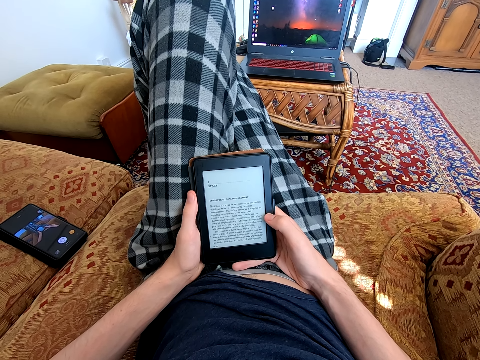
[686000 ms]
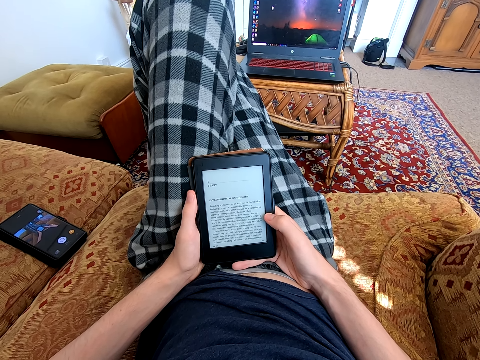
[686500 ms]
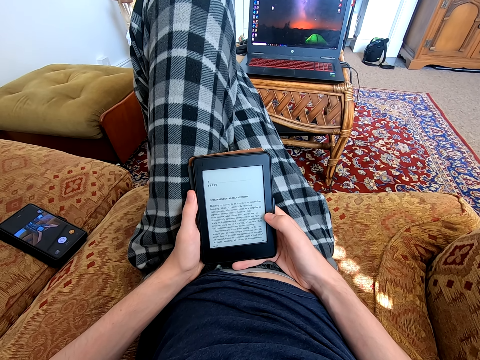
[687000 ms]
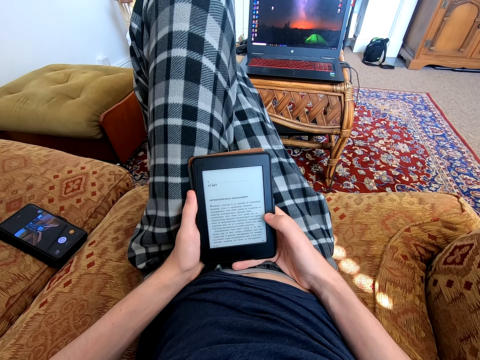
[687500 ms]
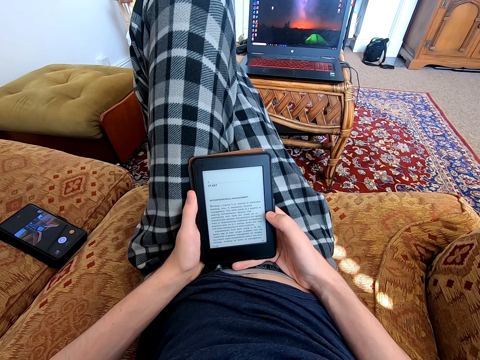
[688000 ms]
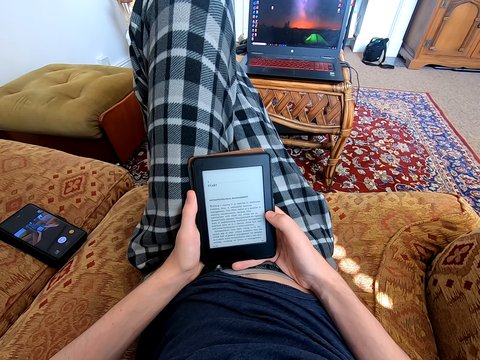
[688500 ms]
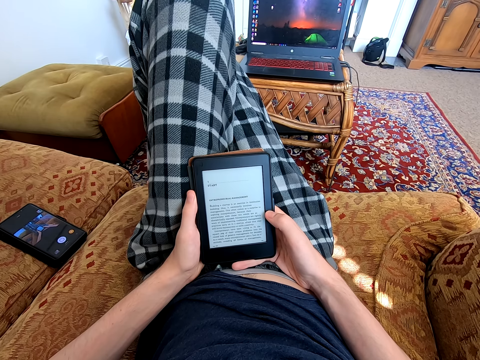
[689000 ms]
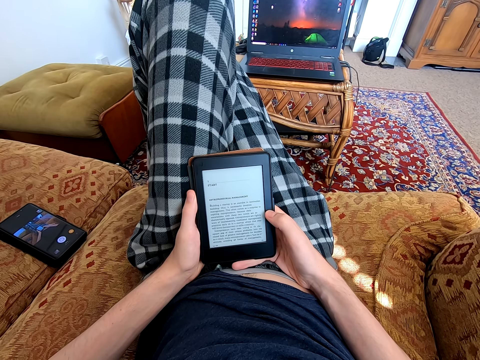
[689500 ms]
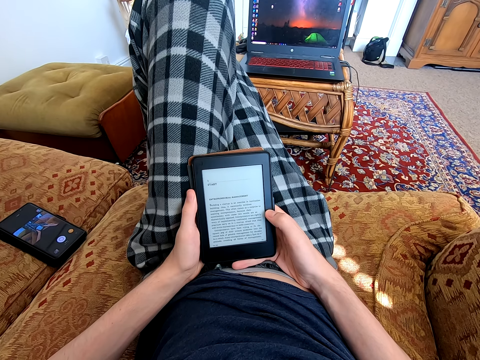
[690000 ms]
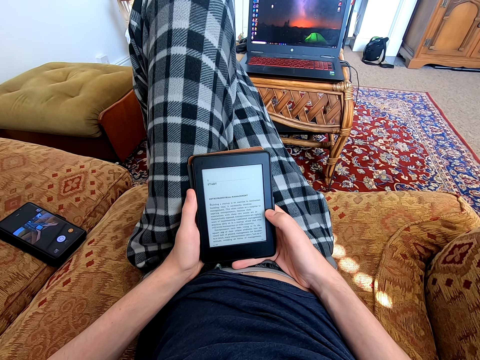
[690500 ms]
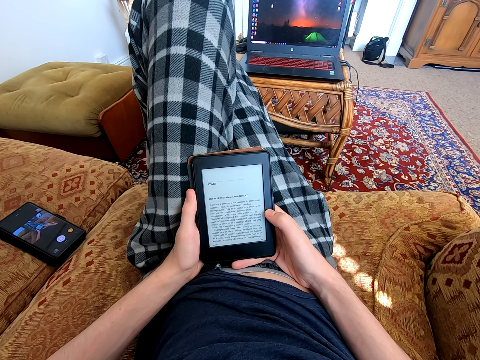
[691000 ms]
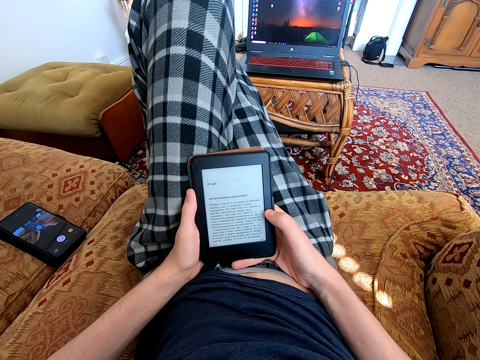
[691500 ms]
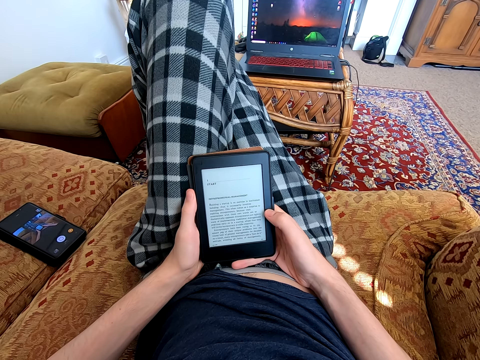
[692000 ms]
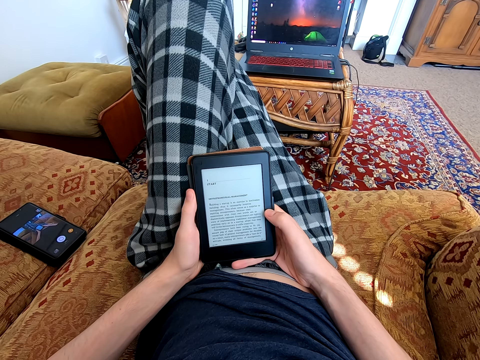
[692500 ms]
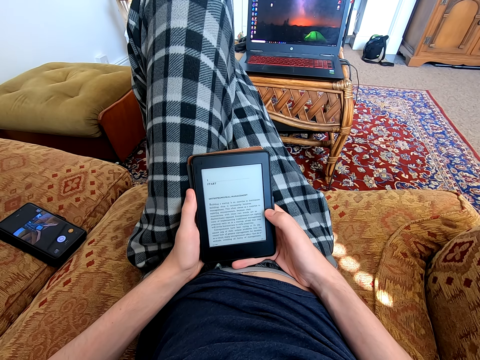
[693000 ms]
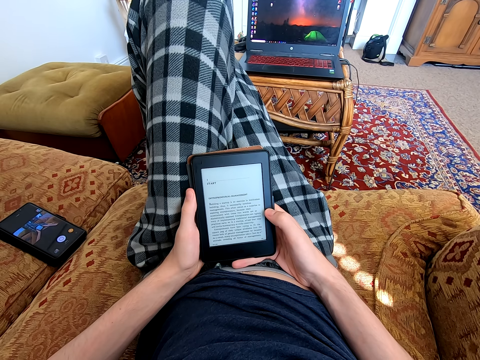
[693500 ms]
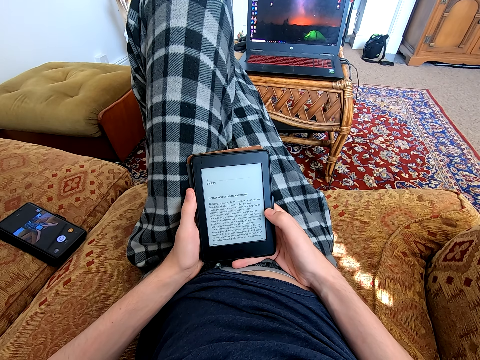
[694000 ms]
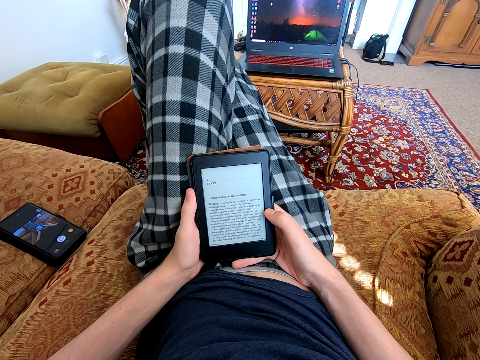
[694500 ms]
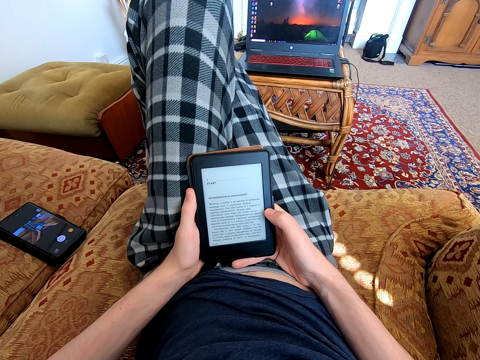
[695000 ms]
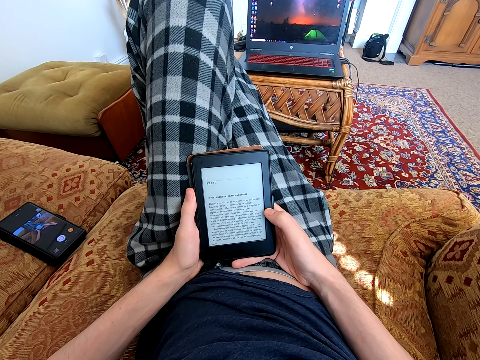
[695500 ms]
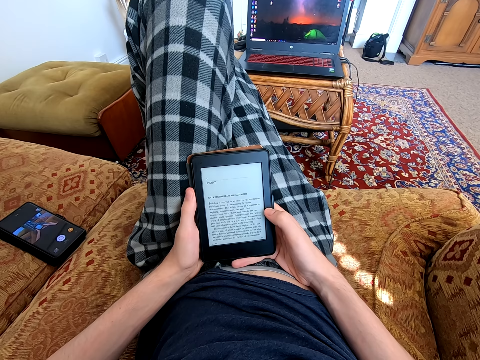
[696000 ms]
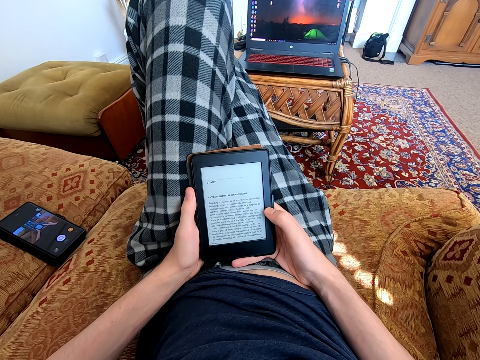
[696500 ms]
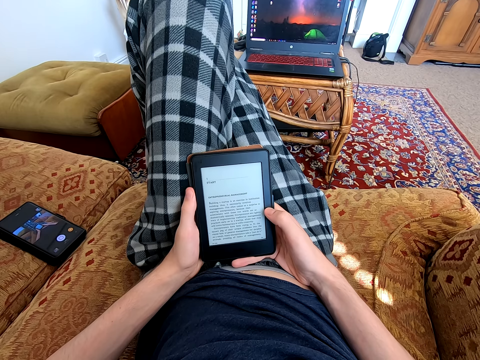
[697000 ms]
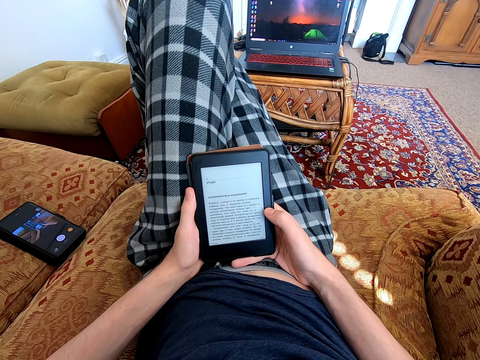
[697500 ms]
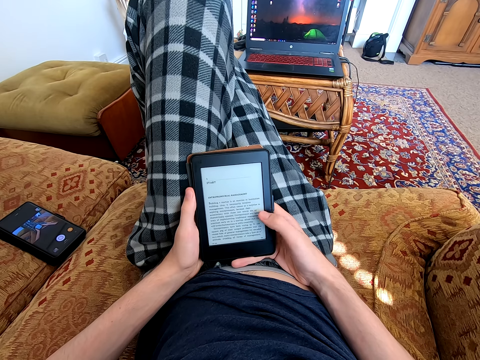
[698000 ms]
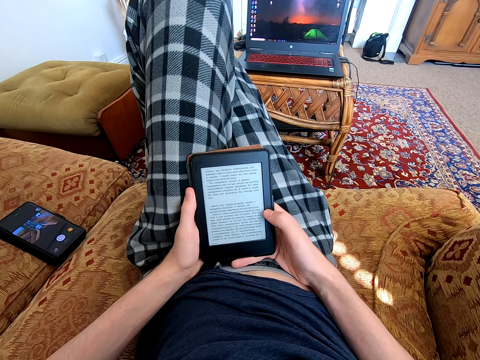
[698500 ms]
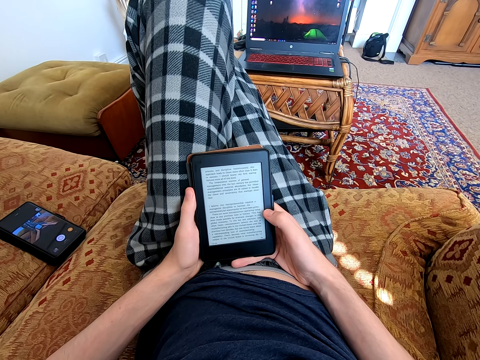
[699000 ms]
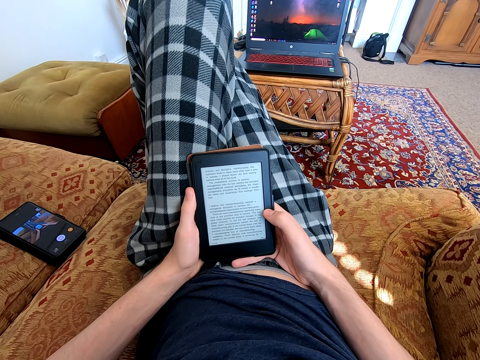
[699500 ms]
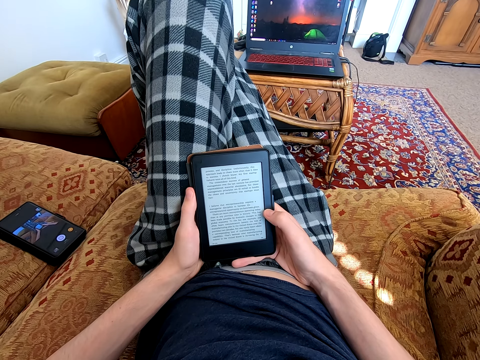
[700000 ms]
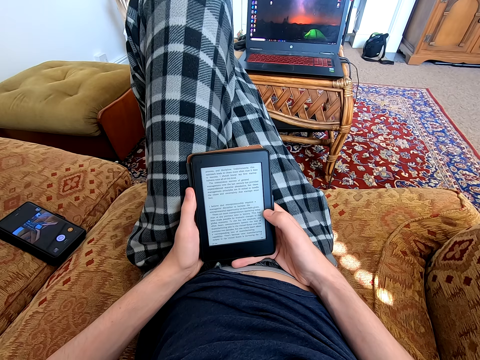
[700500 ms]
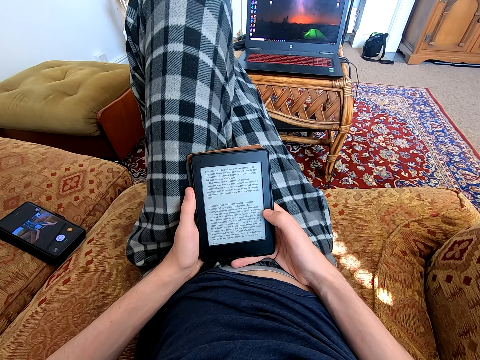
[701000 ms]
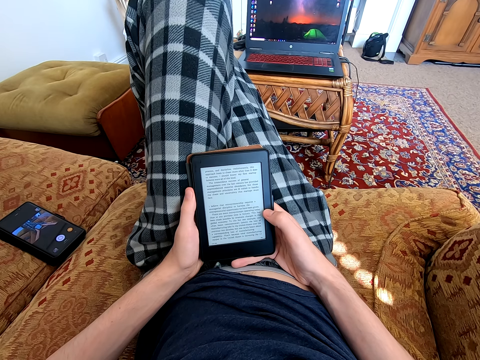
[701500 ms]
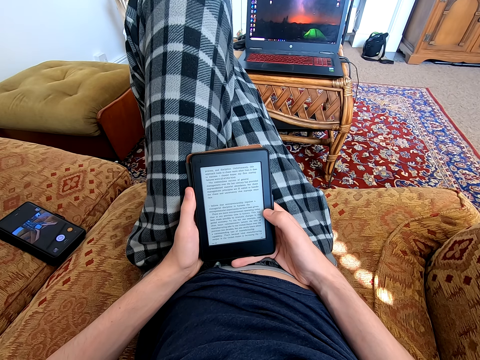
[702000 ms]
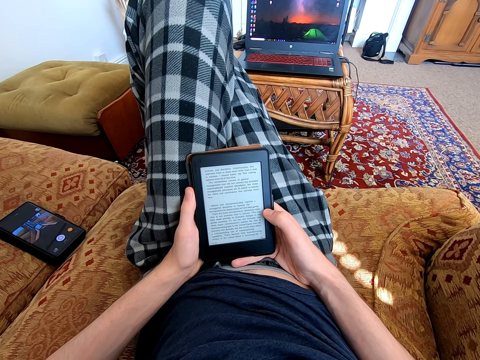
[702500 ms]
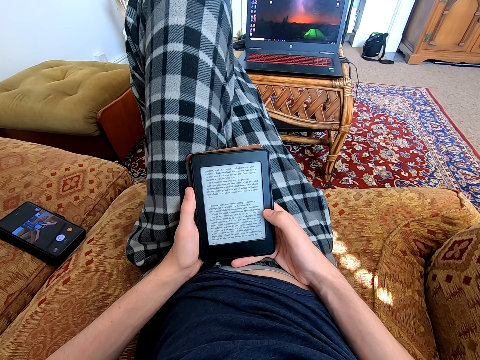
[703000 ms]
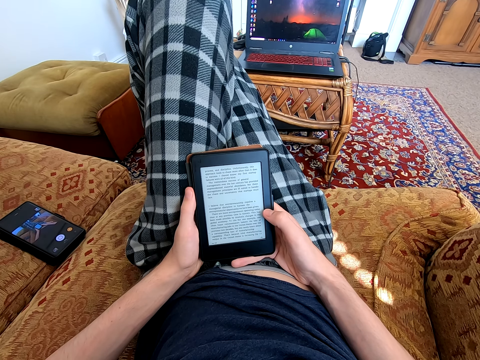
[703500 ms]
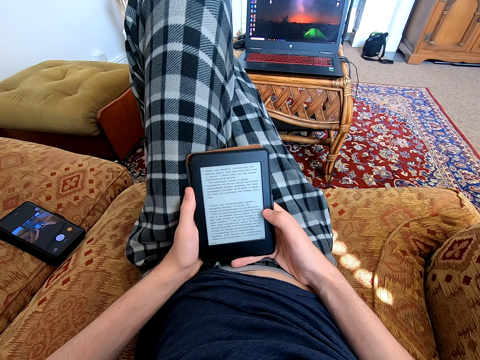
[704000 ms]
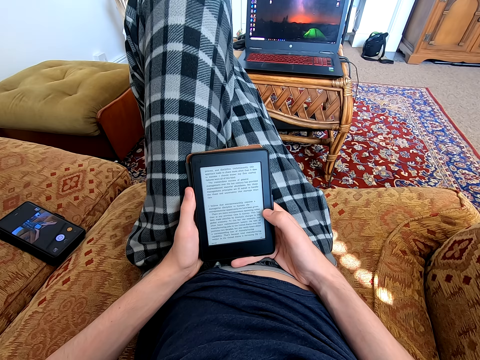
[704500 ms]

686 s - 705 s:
The camera wearer dials the tablet. They read on the tablet.

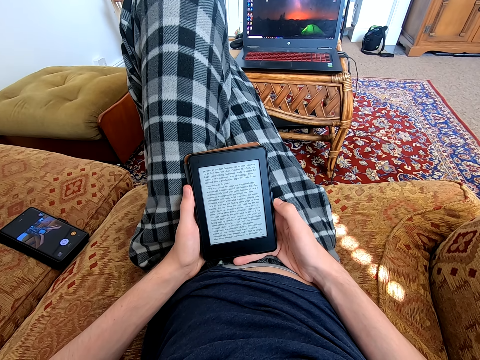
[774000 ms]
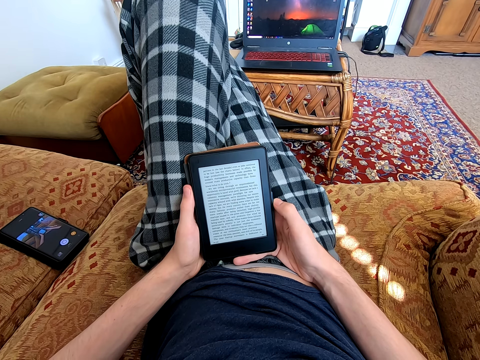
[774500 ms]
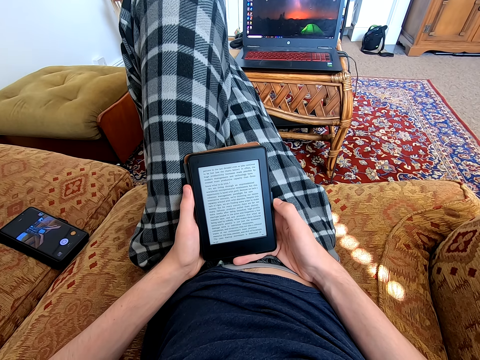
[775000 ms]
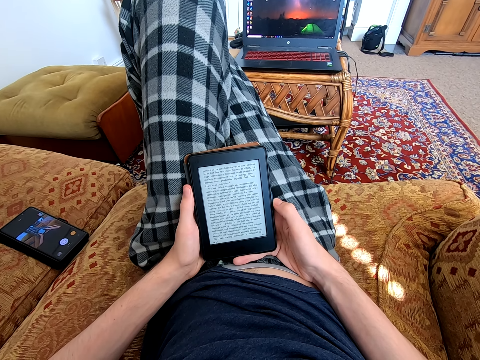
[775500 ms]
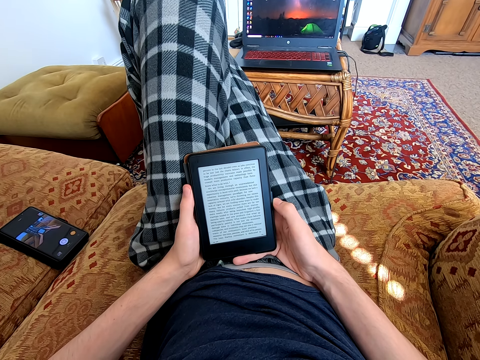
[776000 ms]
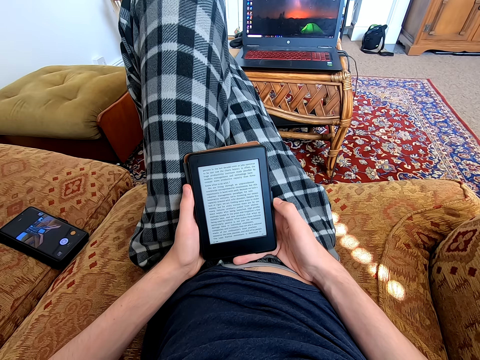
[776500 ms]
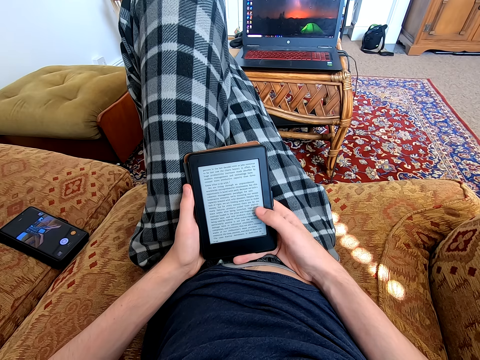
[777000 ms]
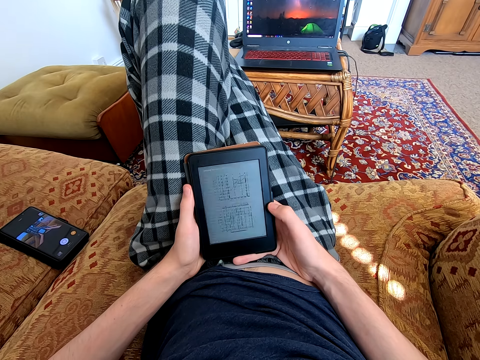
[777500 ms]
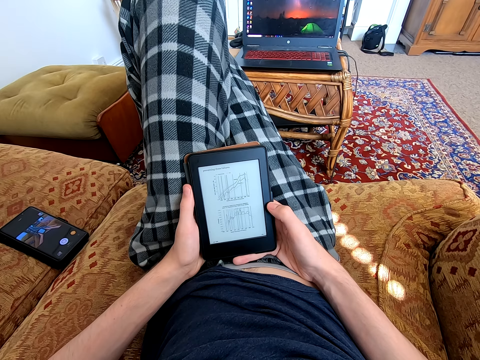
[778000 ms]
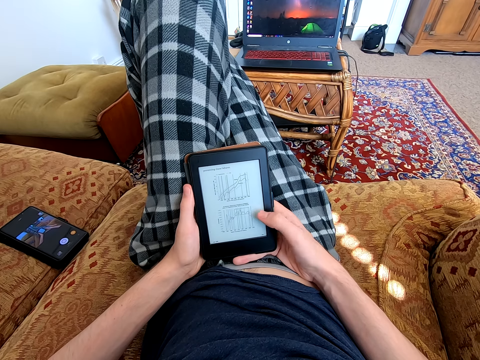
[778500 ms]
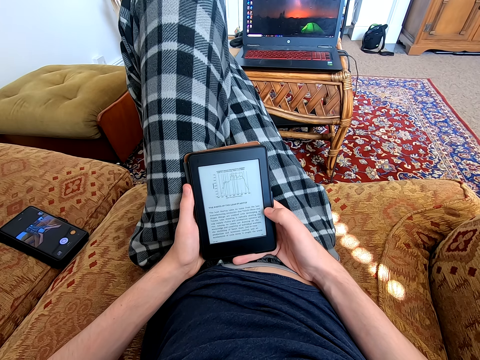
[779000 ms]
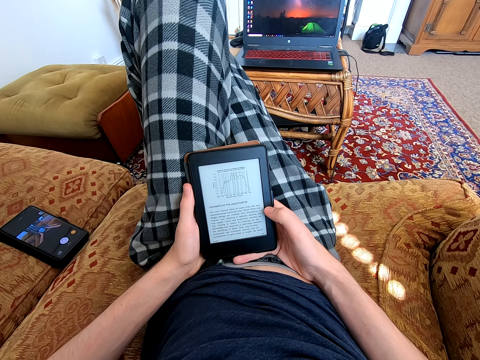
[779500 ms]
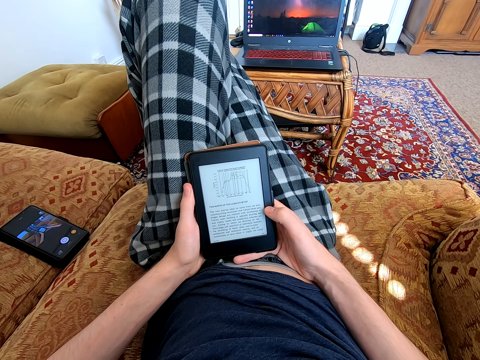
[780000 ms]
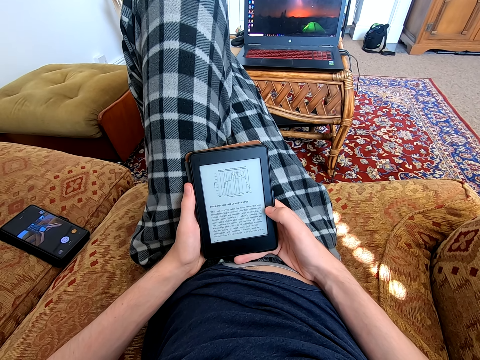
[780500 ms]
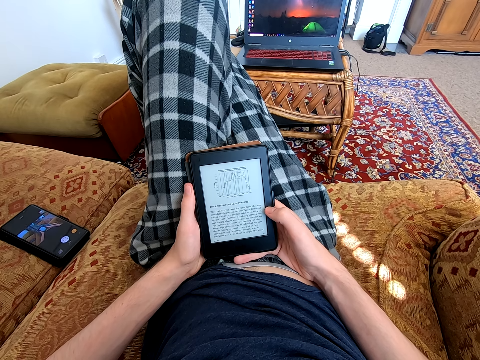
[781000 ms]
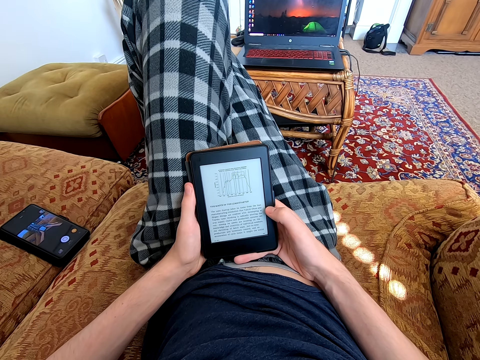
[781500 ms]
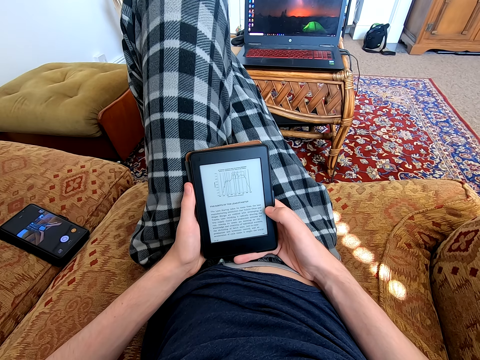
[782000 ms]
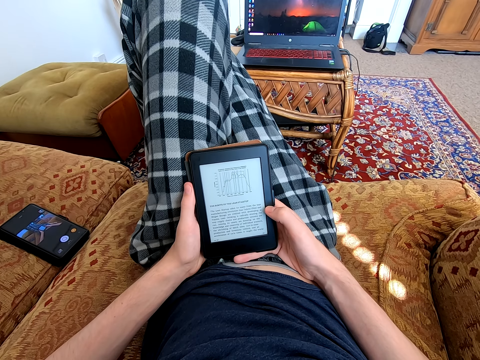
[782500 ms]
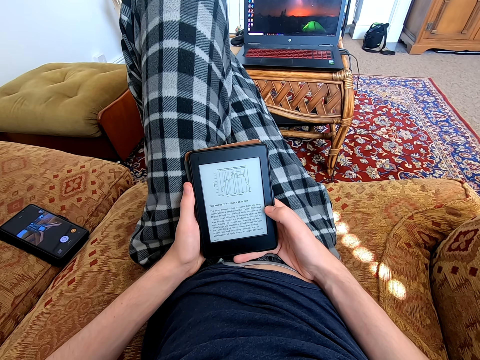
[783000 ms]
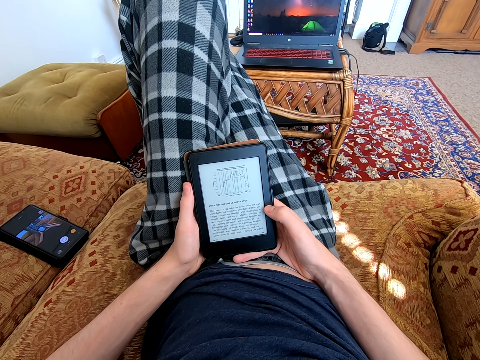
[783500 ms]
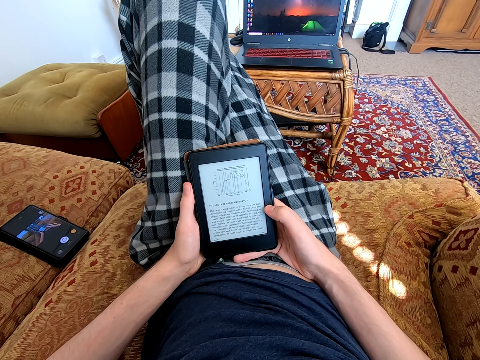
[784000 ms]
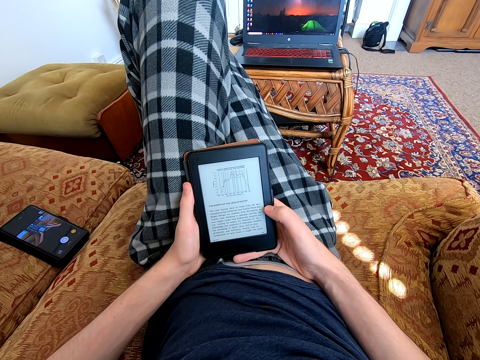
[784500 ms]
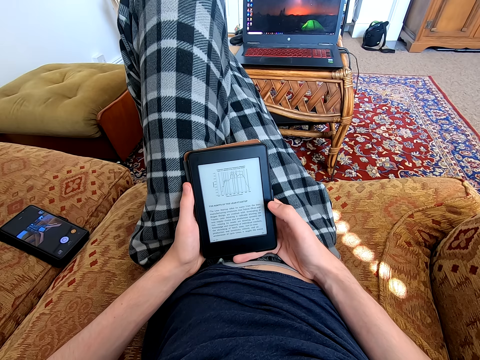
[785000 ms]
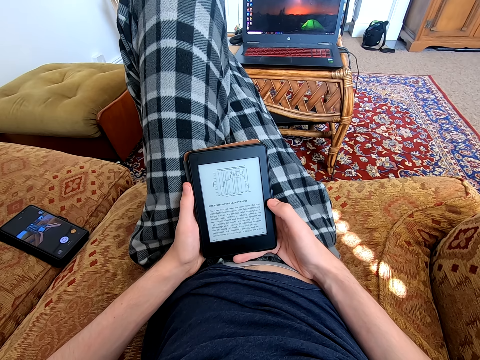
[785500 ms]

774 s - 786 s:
The camera wearer dials the tablet. They read on the tablet.
